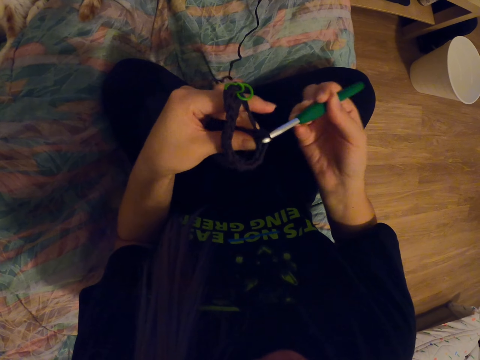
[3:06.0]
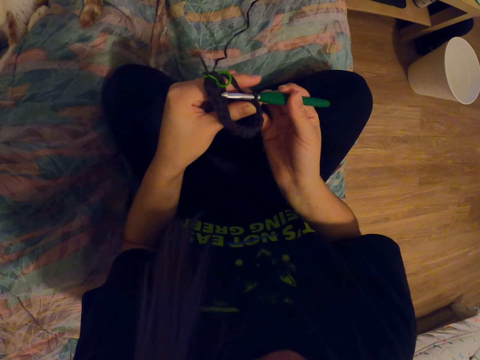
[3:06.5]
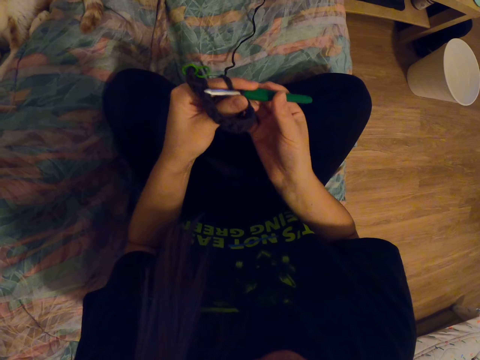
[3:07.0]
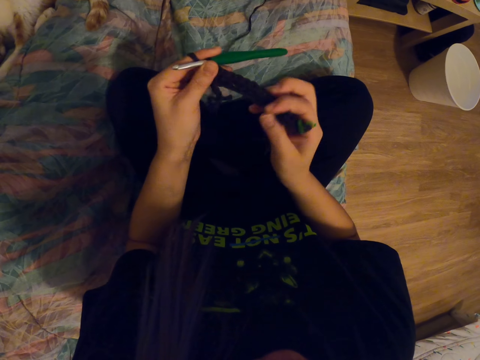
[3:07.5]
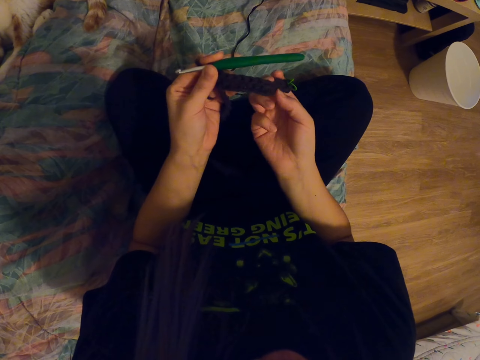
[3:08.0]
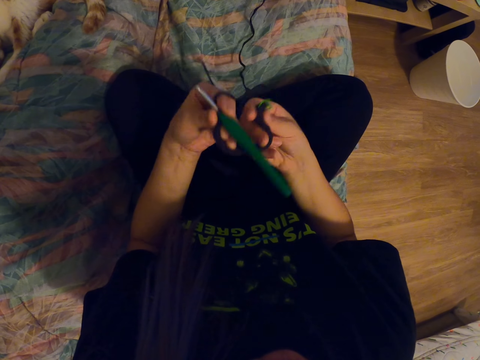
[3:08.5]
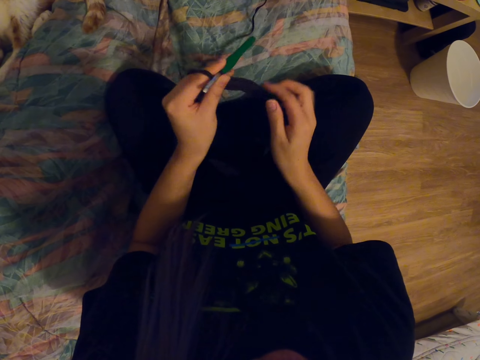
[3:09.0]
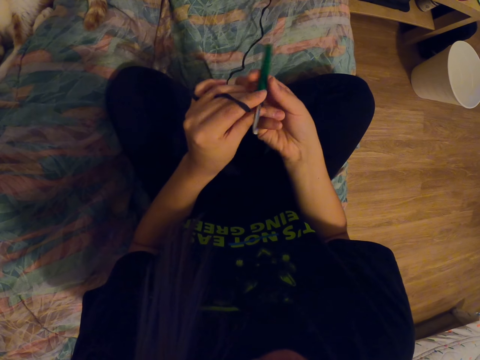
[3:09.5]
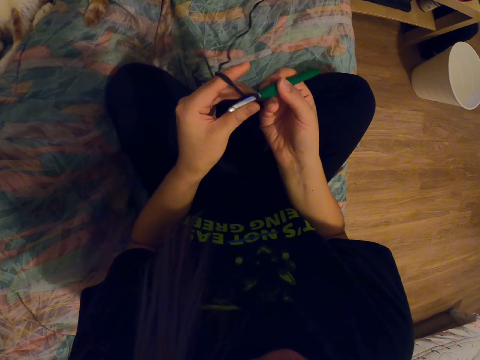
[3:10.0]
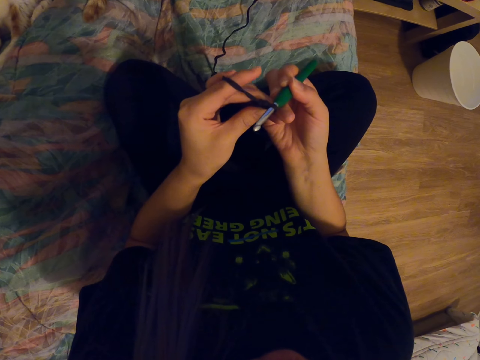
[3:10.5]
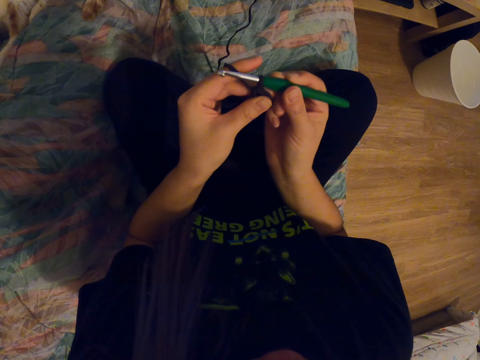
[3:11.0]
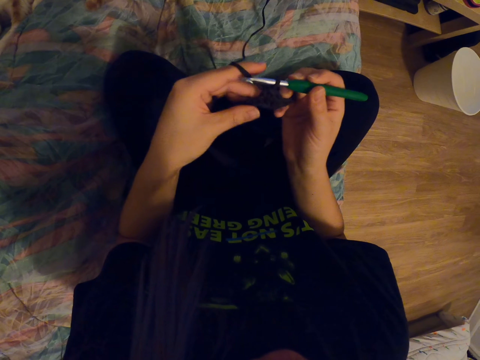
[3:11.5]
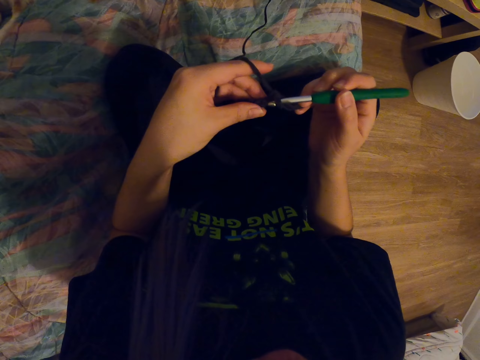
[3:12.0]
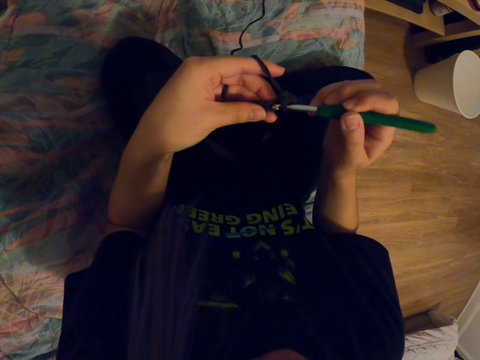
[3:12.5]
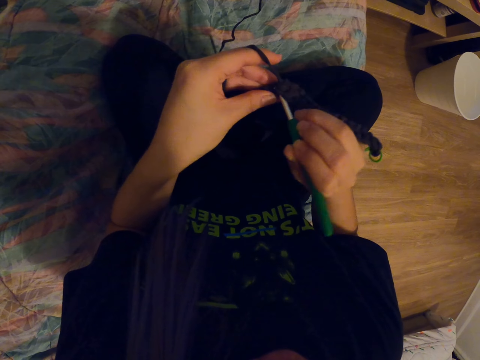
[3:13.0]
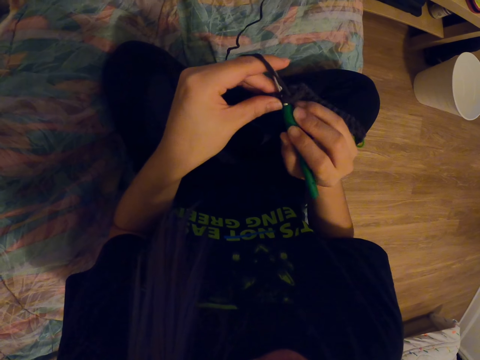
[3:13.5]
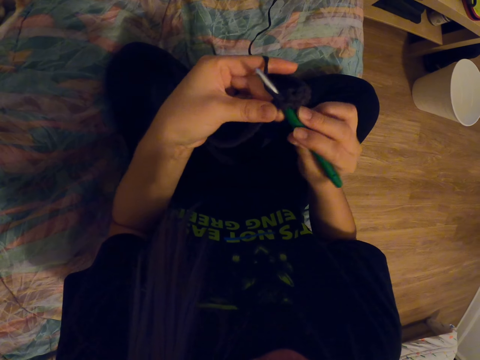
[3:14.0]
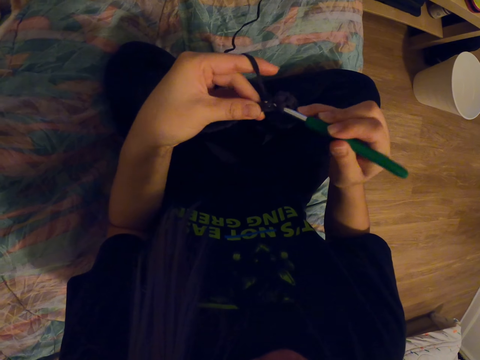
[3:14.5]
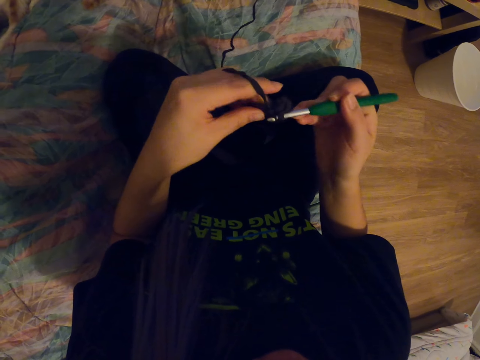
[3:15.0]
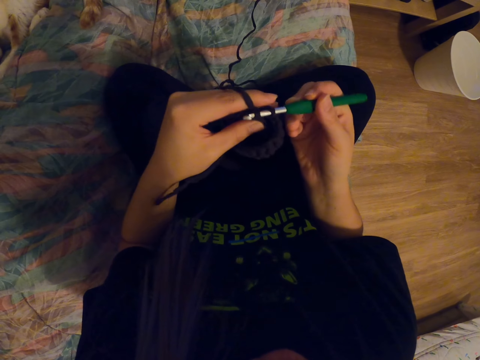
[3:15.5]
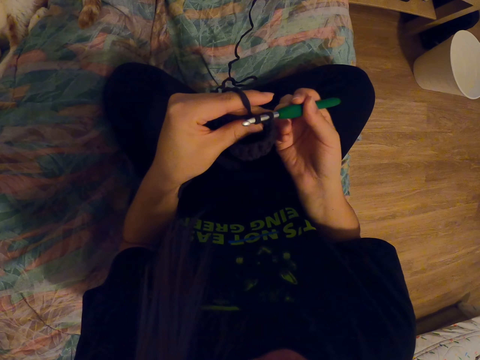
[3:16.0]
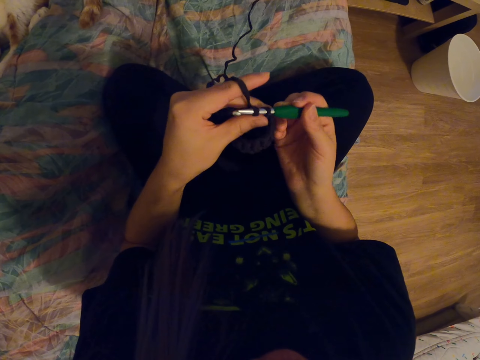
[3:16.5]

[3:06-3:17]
The camera wearer stretches the fabric. They look at the fabric. They hold the crochet hook. They knit the fabric with the crochet hook.

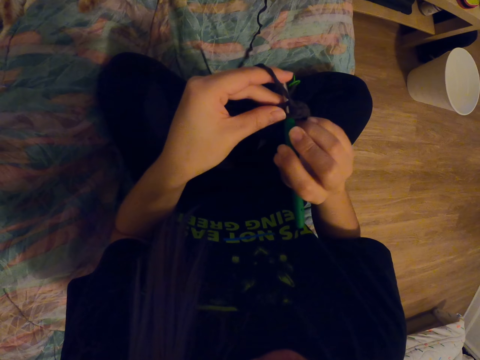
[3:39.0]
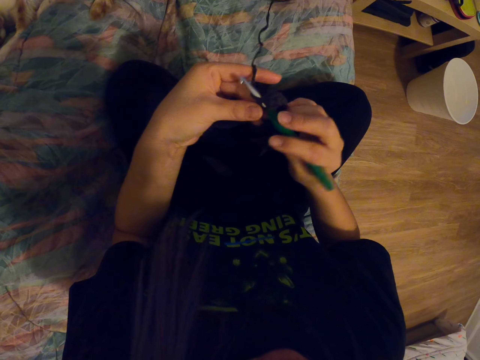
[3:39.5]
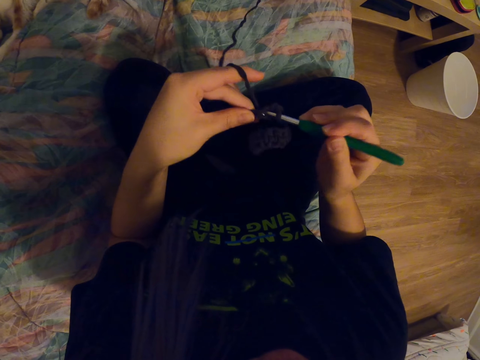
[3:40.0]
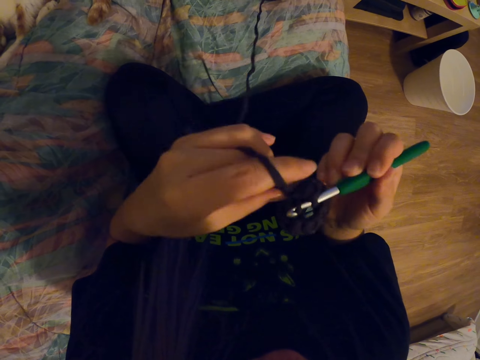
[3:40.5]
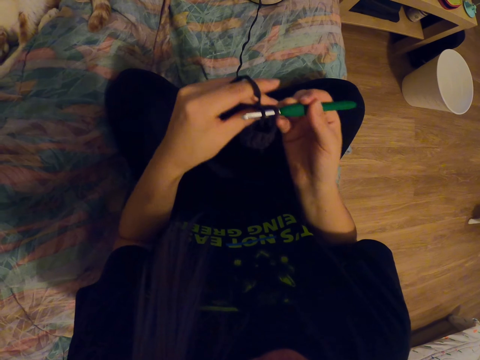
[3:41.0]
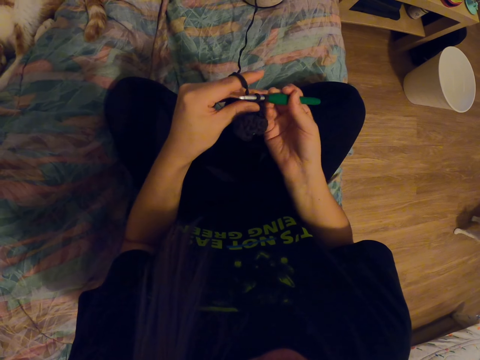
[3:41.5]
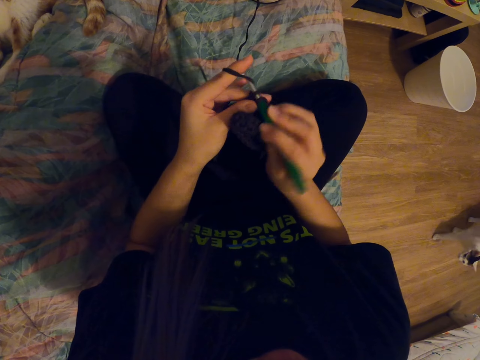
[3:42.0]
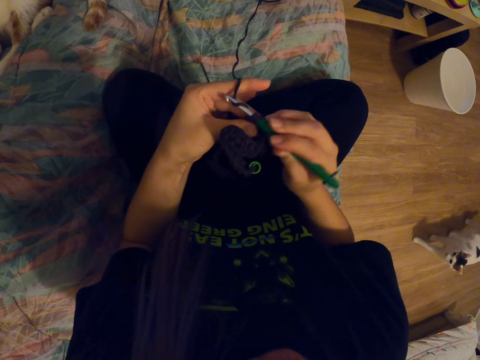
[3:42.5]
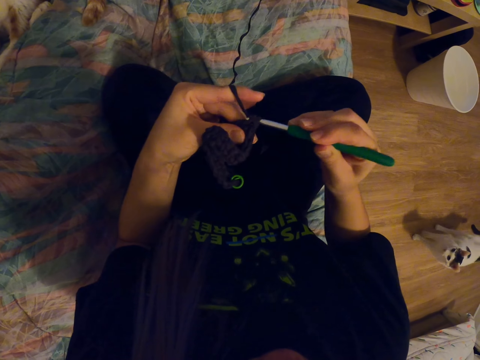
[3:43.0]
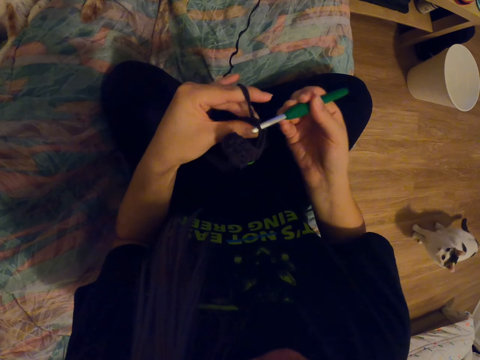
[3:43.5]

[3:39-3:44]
The camera wearer pulls the knitting yarn. They knit the fabric.

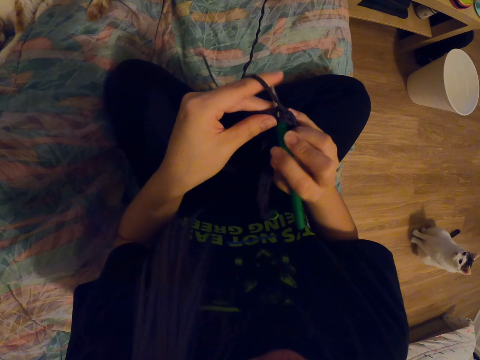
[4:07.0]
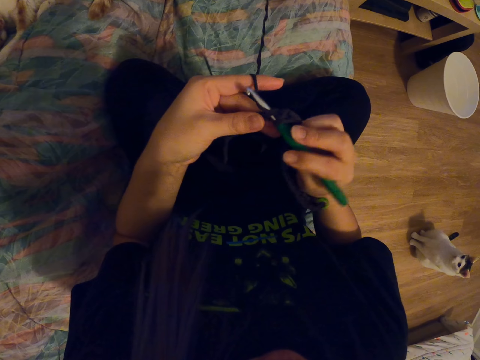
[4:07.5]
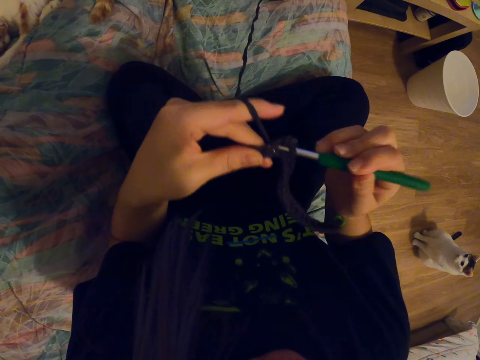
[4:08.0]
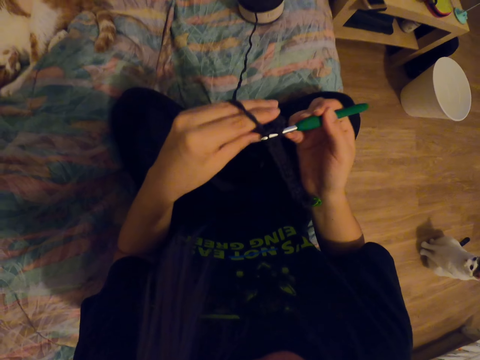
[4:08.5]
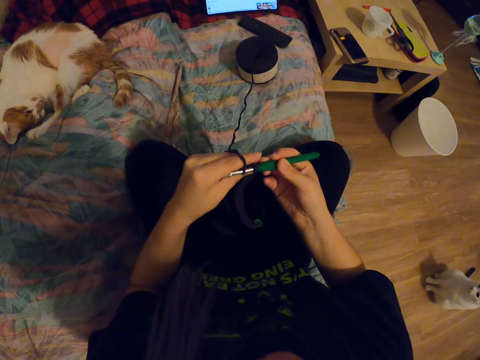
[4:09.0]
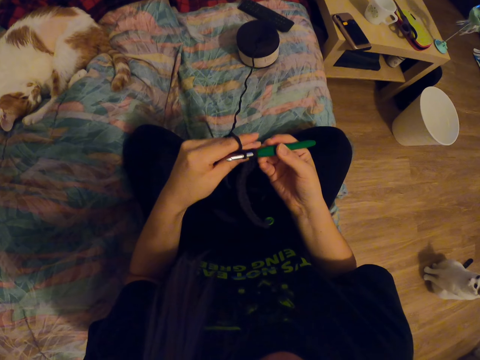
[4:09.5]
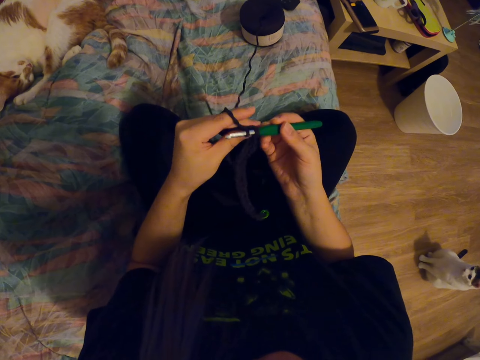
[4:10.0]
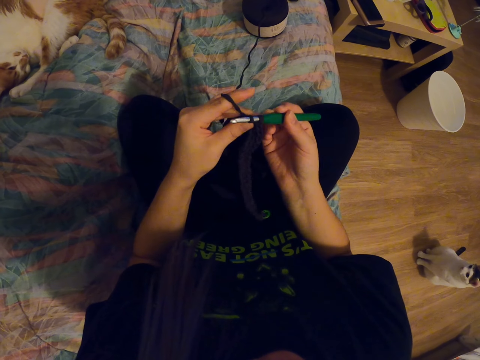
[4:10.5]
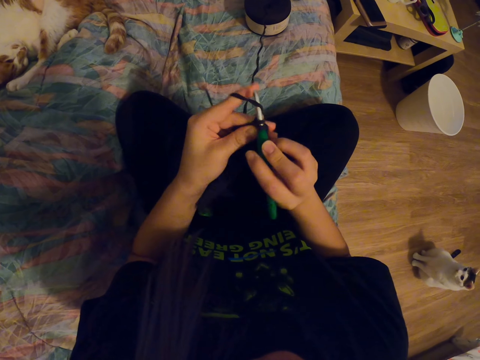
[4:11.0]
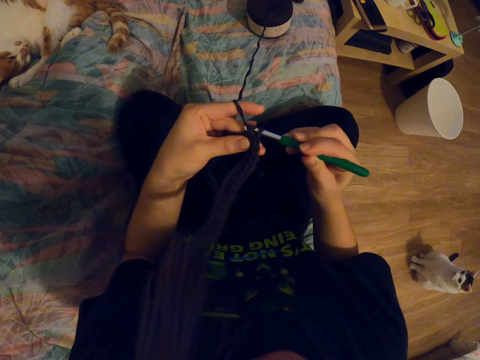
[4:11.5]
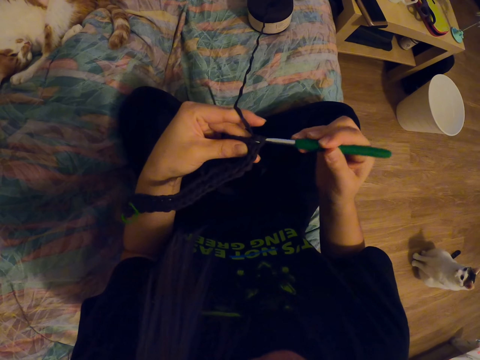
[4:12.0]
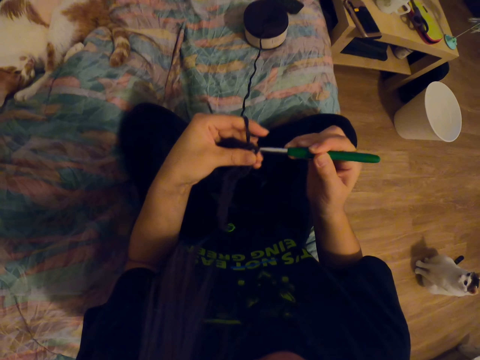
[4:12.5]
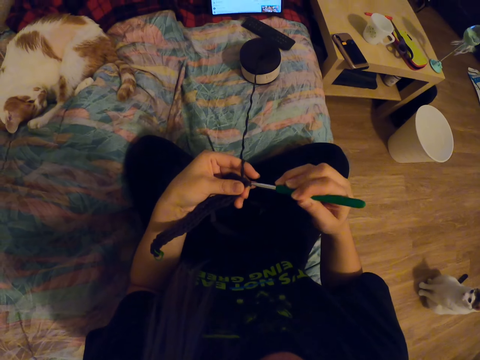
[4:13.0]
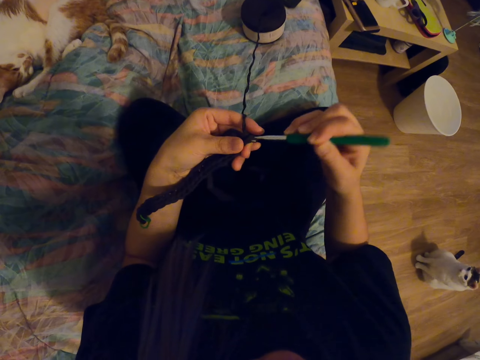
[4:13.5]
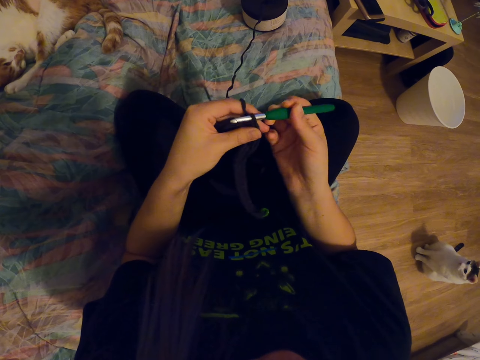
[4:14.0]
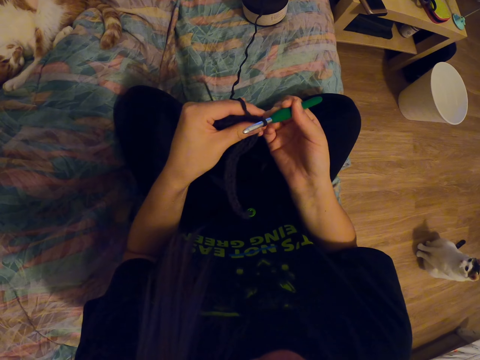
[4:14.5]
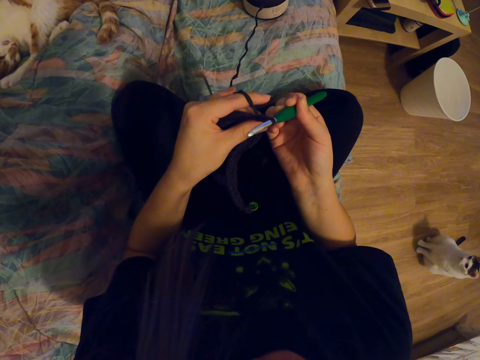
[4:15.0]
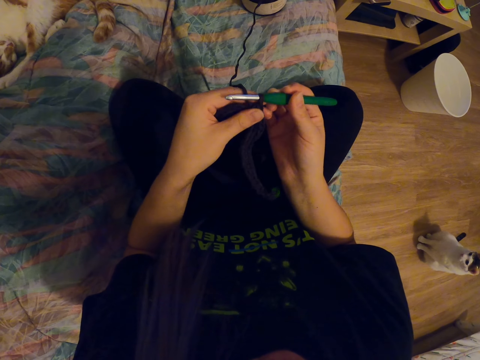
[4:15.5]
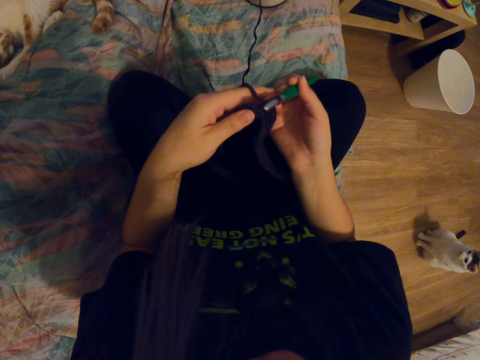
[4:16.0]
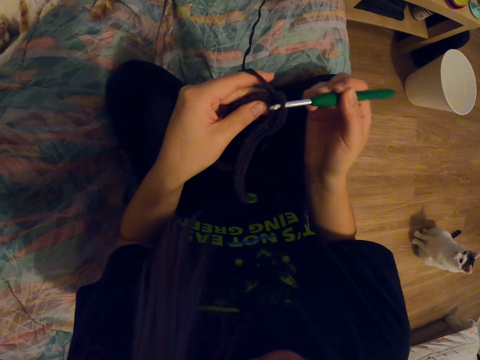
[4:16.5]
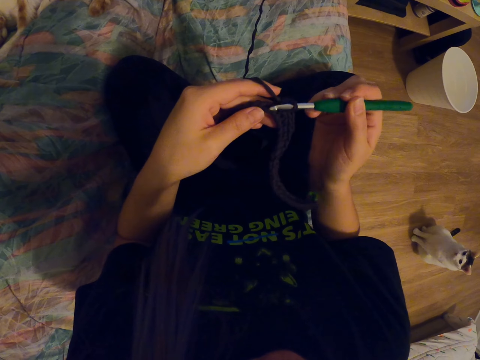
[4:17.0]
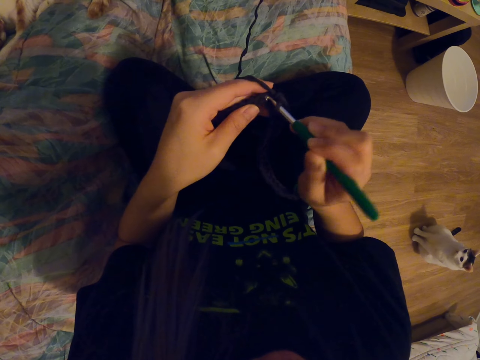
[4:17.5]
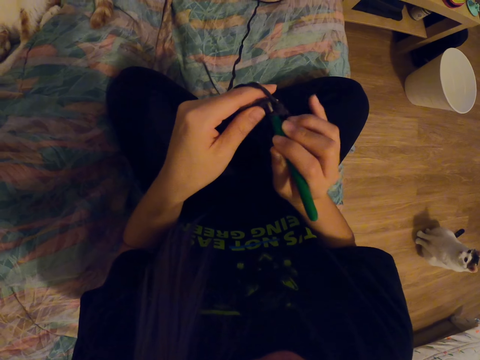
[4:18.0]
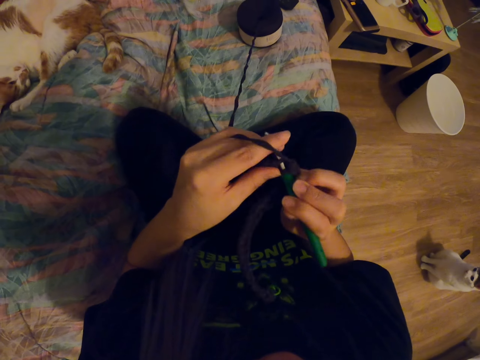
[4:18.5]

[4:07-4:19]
The camera wearer pulls the fabric. They look at the tablet. They knit the fabric. They look at the tablet. They move the fabric on the crochet hook. They knit the fabric.
